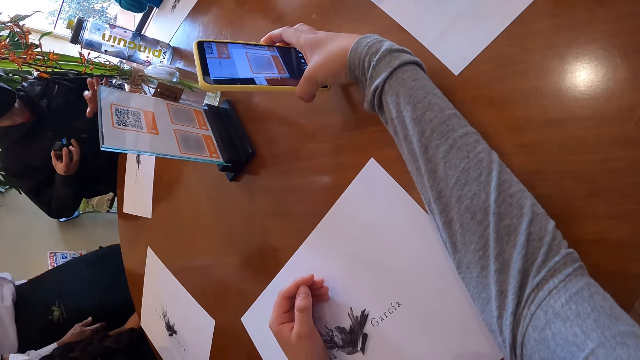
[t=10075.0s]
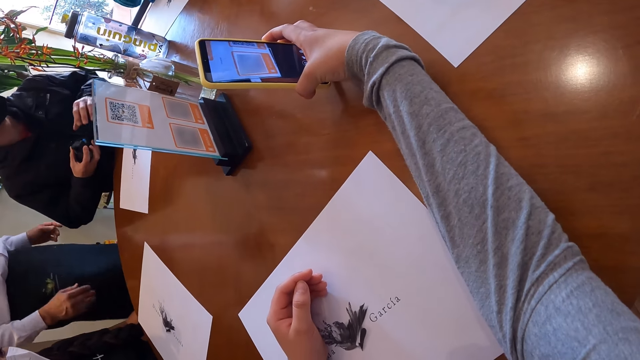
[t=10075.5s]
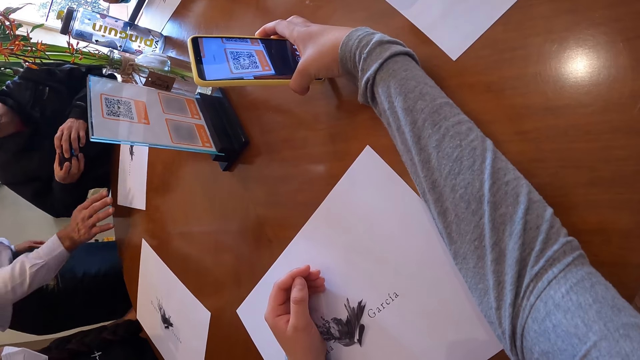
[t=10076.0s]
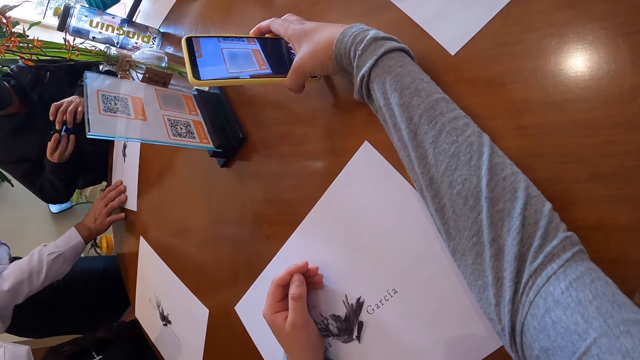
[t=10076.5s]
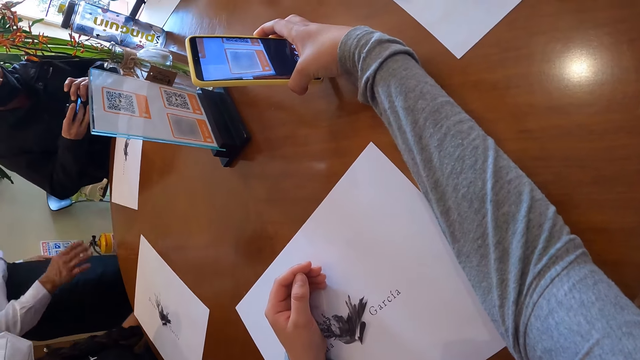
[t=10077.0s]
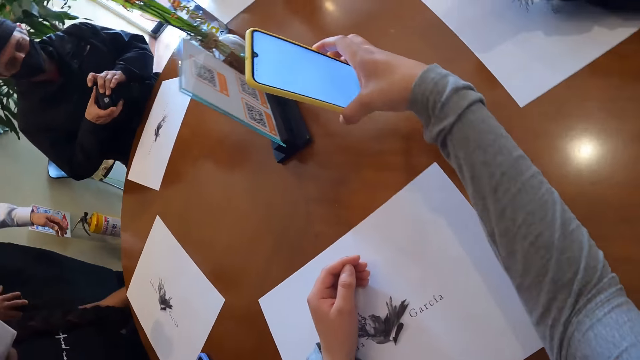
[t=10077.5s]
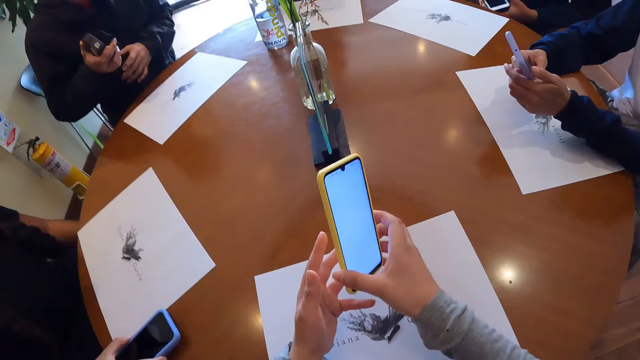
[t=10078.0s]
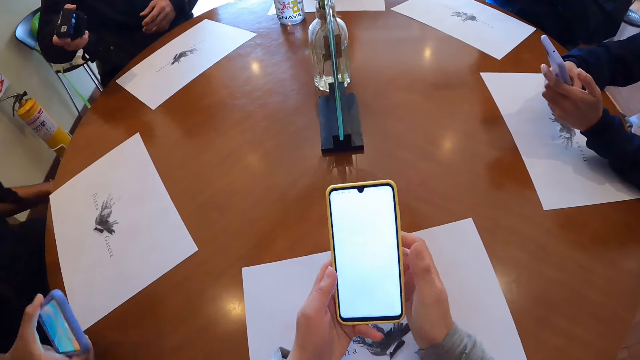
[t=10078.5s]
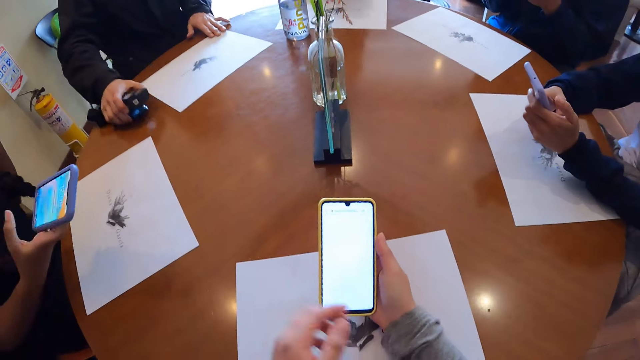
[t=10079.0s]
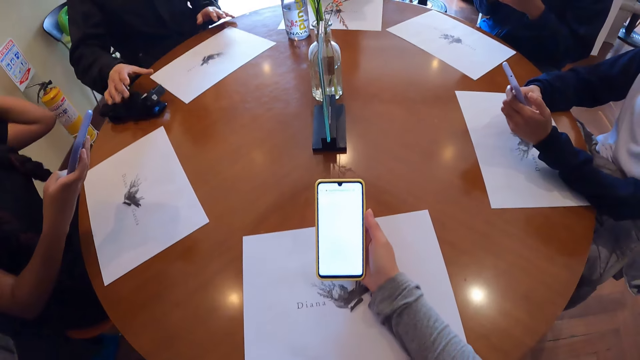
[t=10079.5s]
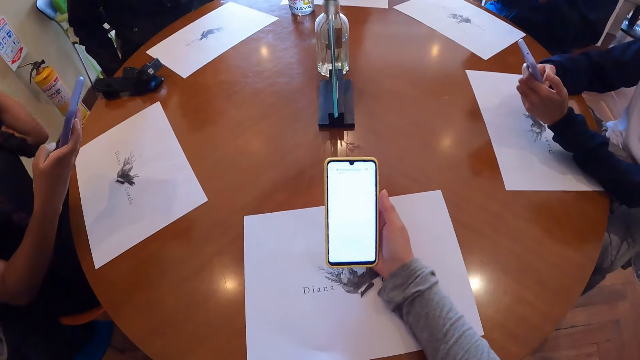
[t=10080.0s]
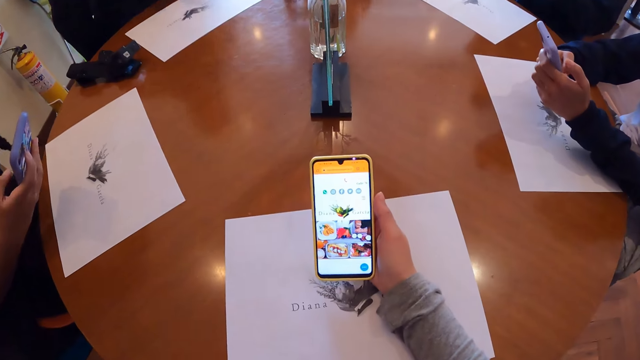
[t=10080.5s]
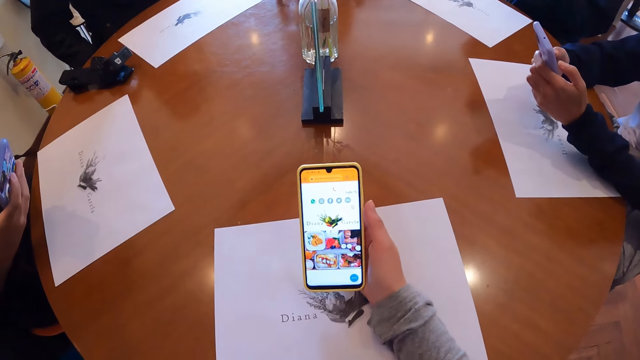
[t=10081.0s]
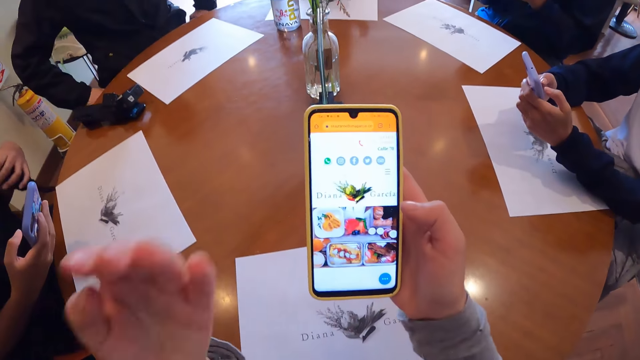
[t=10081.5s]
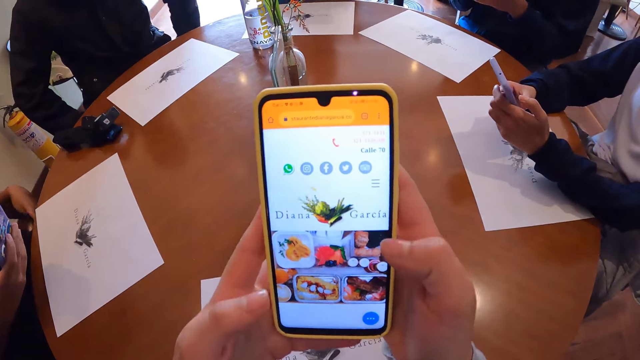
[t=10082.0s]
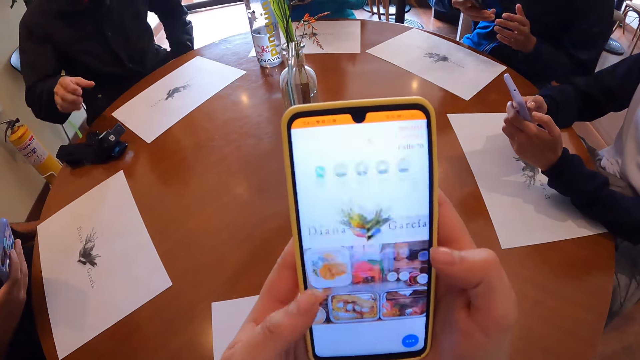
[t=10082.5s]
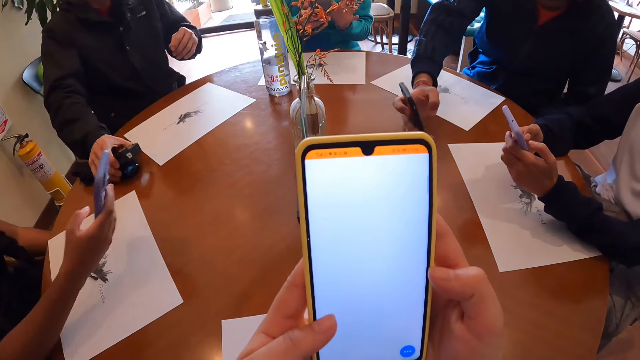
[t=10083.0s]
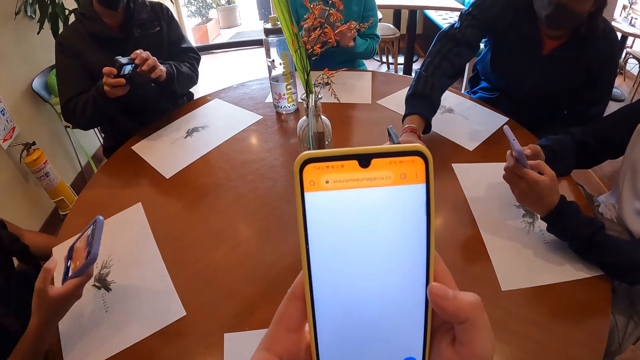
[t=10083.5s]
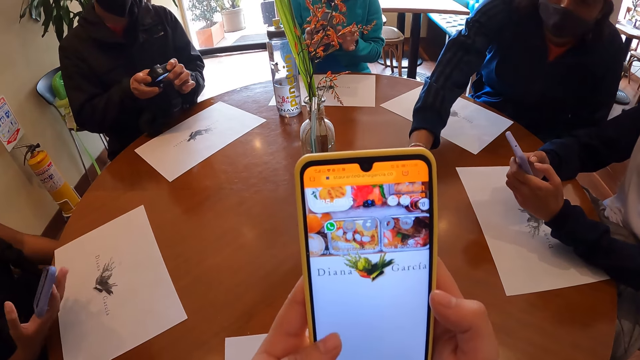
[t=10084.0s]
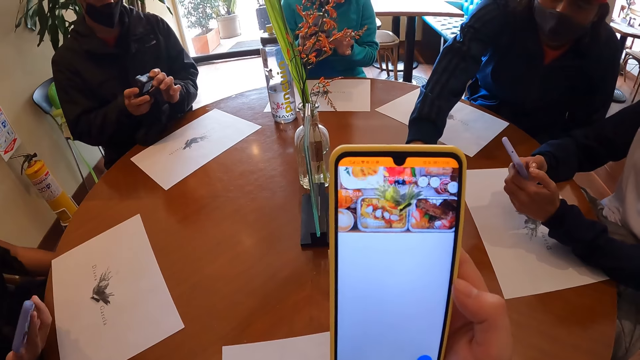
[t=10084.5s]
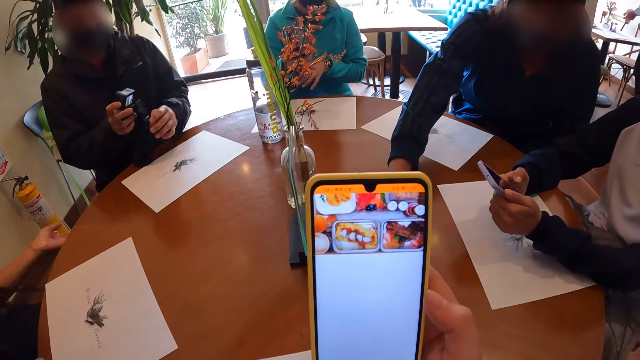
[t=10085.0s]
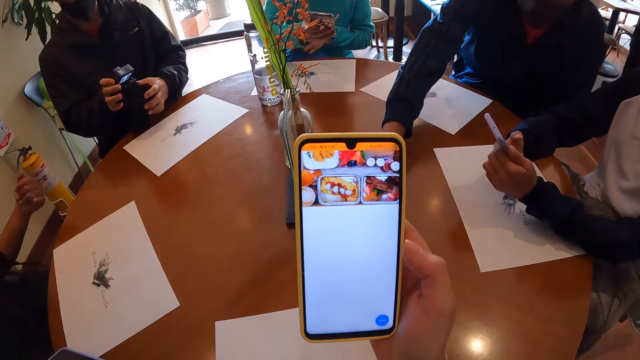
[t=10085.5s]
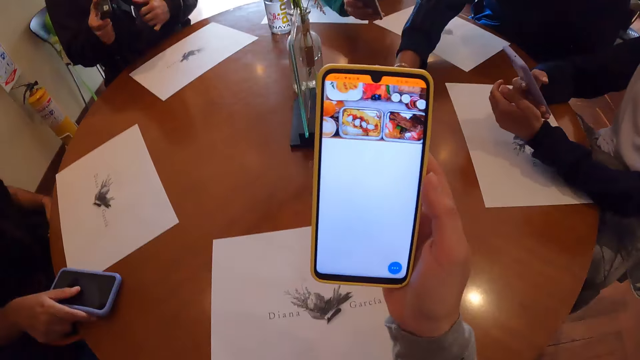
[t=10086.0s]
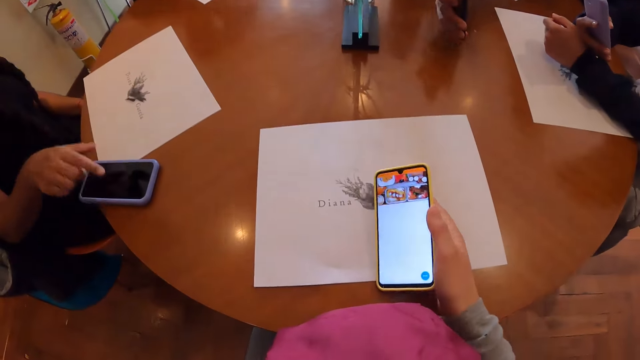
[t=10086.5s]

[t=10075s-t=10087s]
A man holds a camera in his right hand with both hands. Another man places his right hand on the table. The first man operates the camera in his hands with both hands. The other man places his right hand on his lap. The first man takes his left hand off the camera. The camera wearer holds the phone in his right hand with both hands. A woman operates the phone on the table with her right hand. The camera wearer takes his left hand off the phone. The first man drops the camera in his left hand on the table and pushes the paper on the table with his left hand. The camera wearer operates the phone in his right hand with his right hand. He holds the phone with both hands. He operates the phone in his right hand with his right hand. Another woman uses a phone. The first man picks up the camera from the table with his left hand. A third man scans the code on the plaque with a phone in his right hand. The first man holds the camera with both hands and operates the camera with both hands. Another man takes a phone. The first man takes his right hand off the camera. The first woman drops the phone in her right hand on the table. Another man scans the code on the plaque with the phone in his right hand. The camera wearer drops the phone in his right hand on the table.

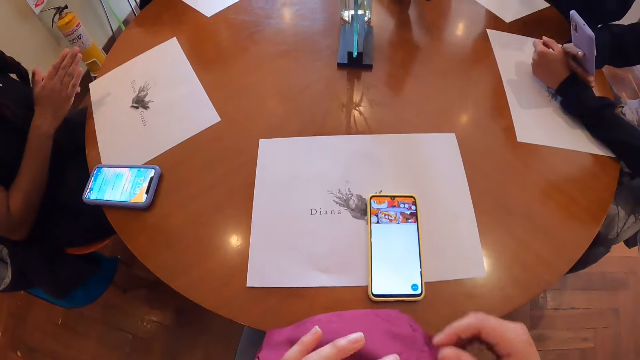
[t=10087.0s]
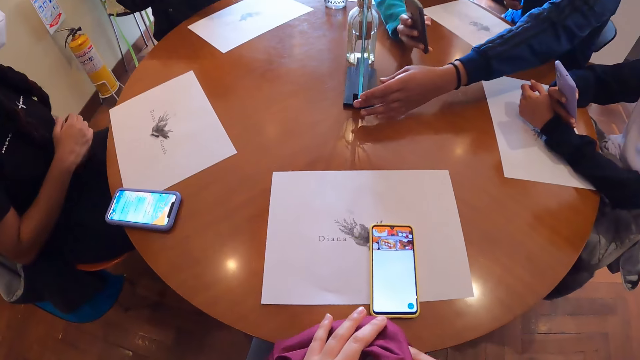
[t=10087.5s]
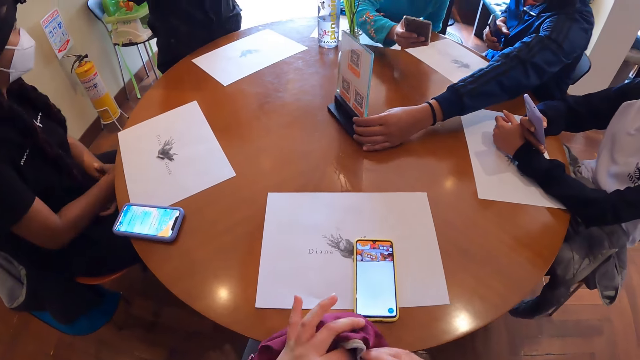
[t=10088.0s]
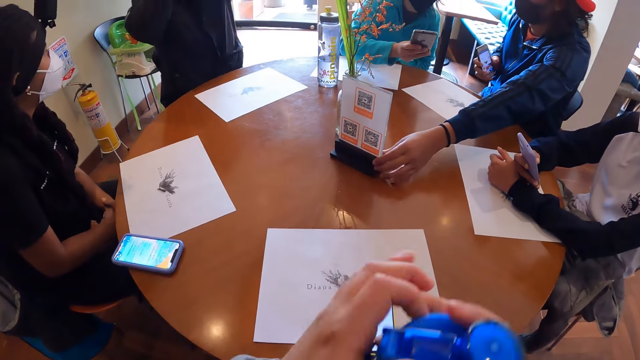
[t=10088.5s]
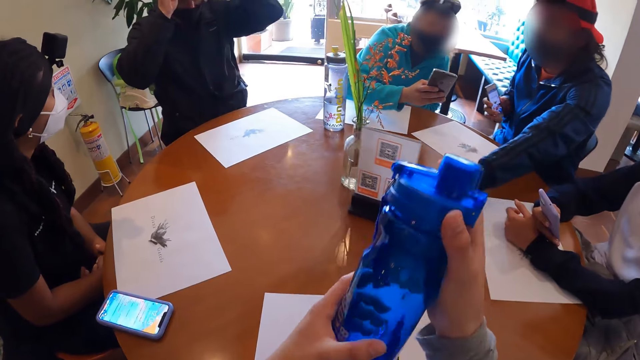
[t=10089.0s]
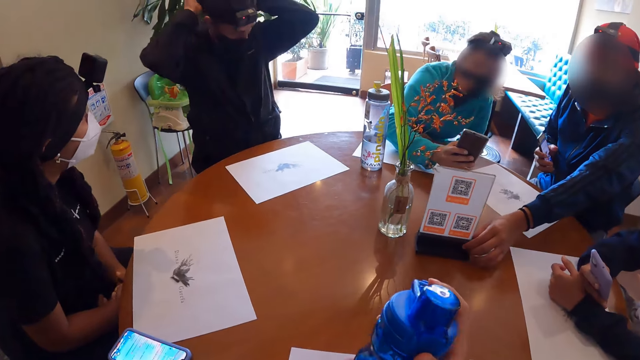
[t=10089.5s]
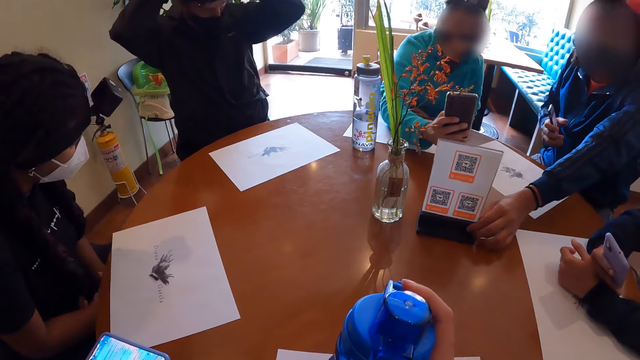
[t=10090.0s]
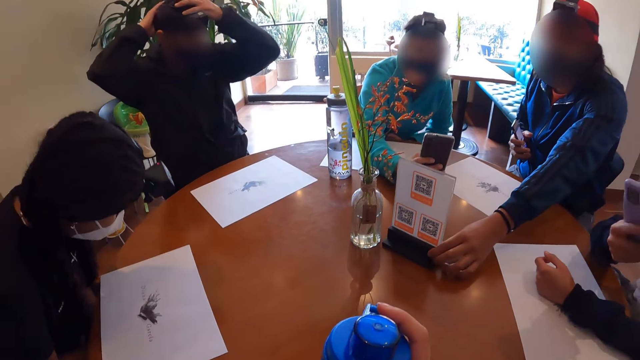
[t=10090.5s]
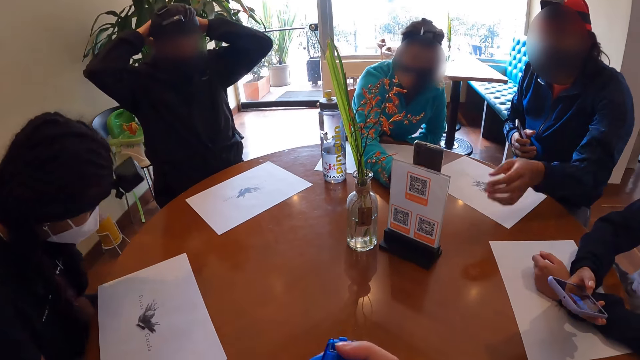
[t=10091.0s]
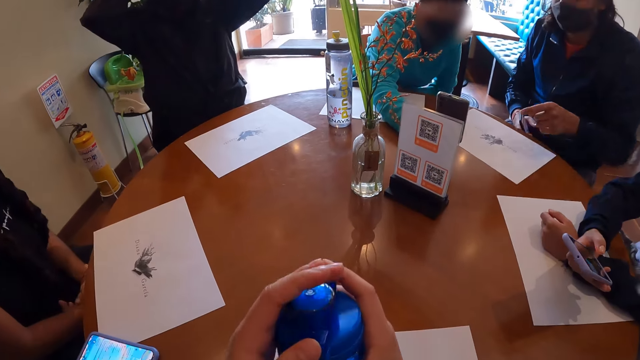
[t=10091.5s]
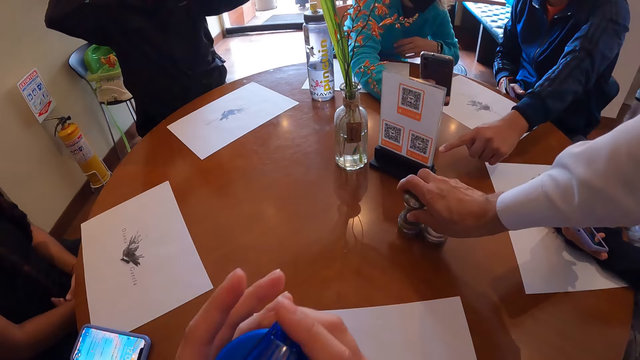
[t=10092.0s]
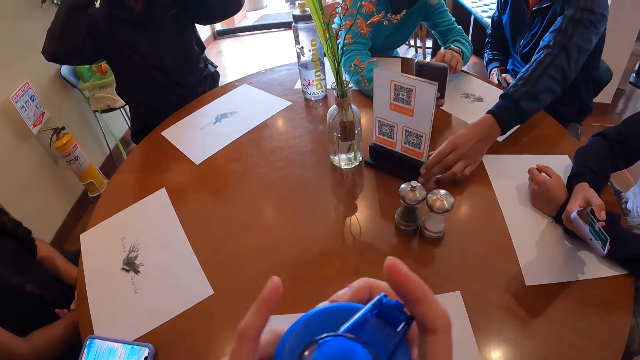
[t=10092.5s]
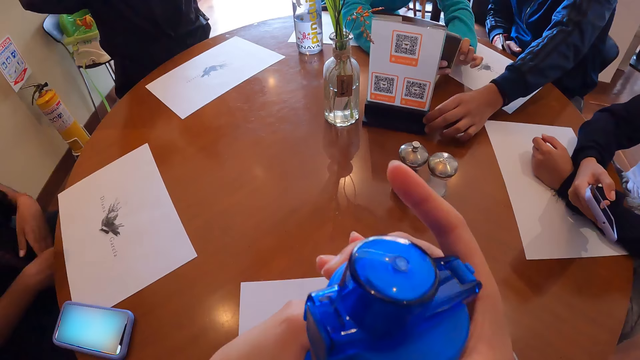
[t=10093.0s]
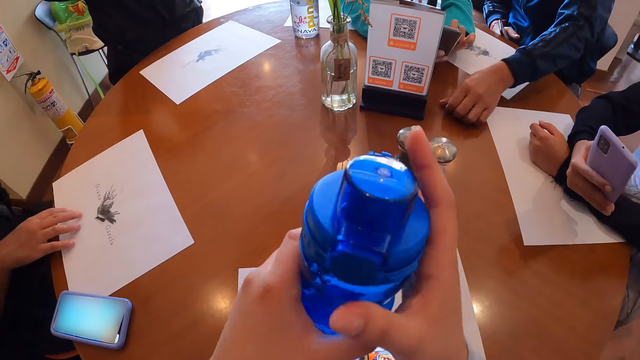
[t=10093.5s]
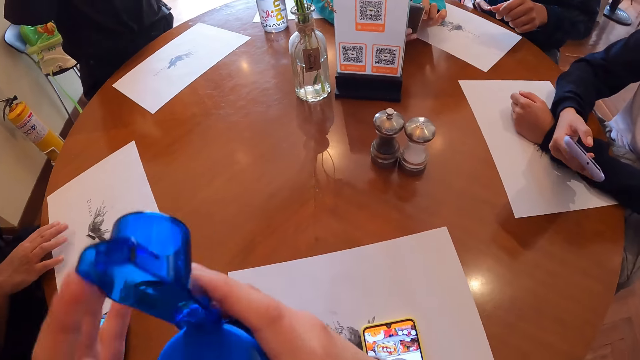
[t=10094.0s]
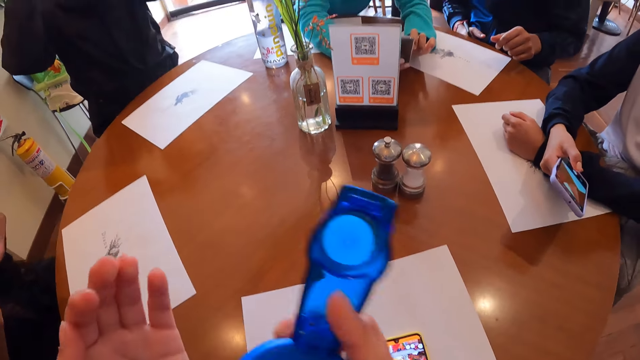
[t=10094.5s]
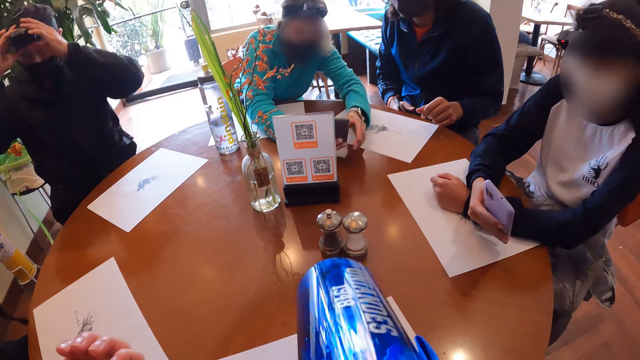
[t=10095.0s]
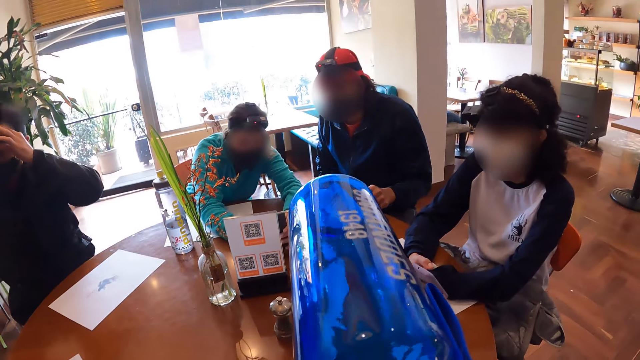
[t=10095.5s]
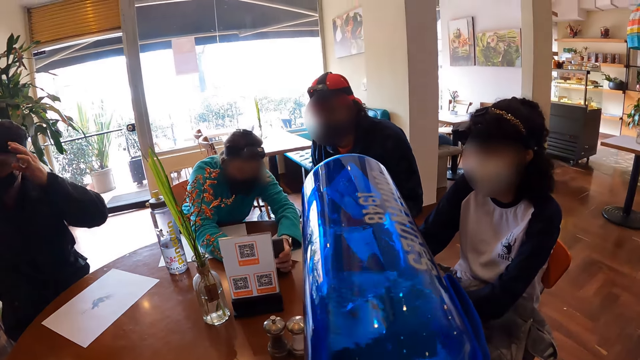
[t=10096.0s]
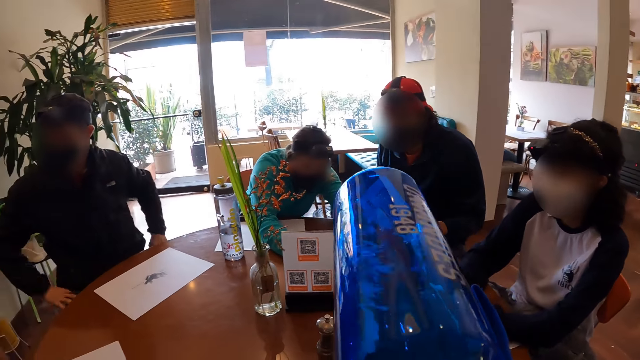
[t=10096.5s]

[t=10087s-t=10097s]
The camera wearer opens the bag on his lap with his left hand. A man adjusts a plaque on the table with his left hand. A woman adjusts something with the left hand. The camera wearer brings out a bottle from the bag with both hands. Another man fits the camera on his head with both hands. The camera wearer holds the bottle with both hands. He drops the bottle in his hands on the table. Another woman takes a photo with a phone. The first woman uses the phone. A third man drops tokens in his right hand on the table. The camera wearer takes a drink from the bottle in his hands. He turns the lid of the bottle with his right hand. Another man moves something with the left hand. Another woman operates the phone in her right hand with her right hand. The camera wearer opens the bottle with his right hand. He takes a drink from the bottle in his right hand.
